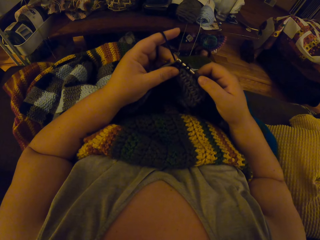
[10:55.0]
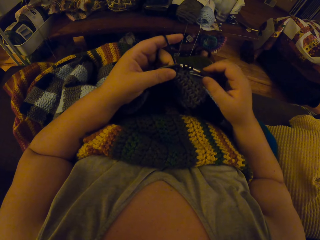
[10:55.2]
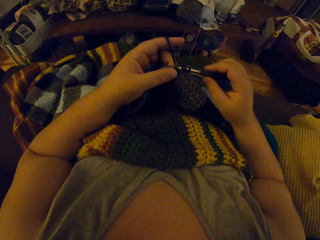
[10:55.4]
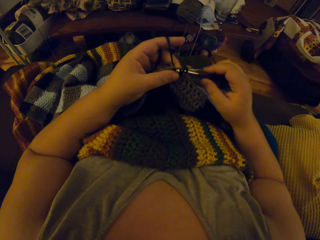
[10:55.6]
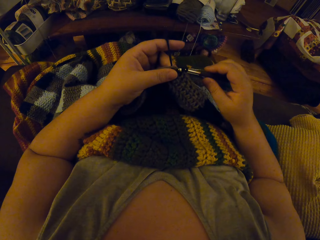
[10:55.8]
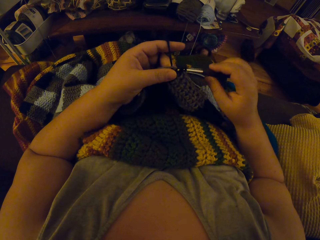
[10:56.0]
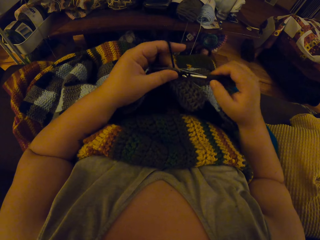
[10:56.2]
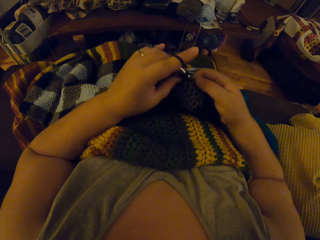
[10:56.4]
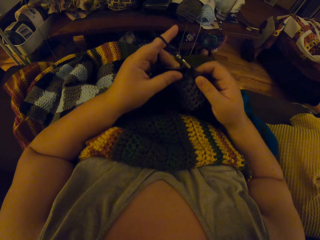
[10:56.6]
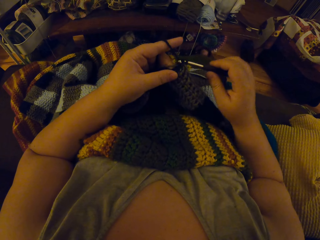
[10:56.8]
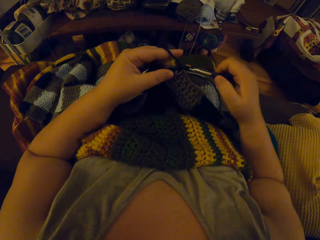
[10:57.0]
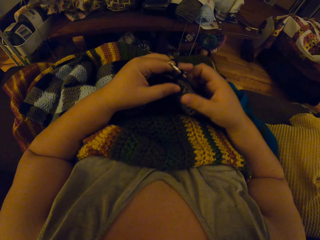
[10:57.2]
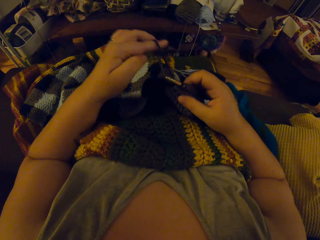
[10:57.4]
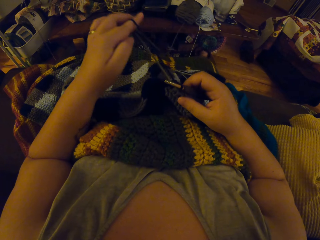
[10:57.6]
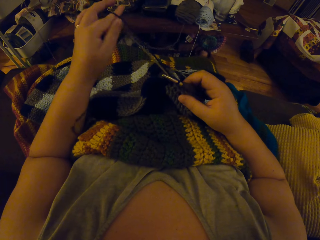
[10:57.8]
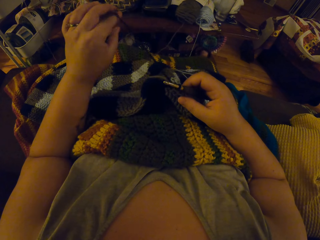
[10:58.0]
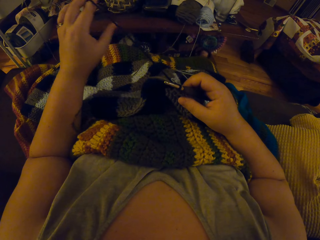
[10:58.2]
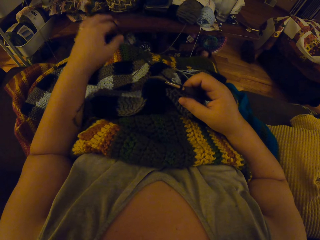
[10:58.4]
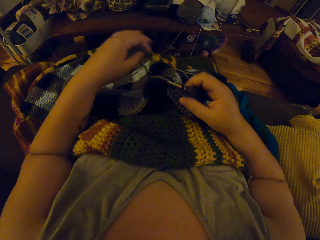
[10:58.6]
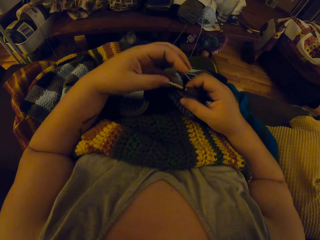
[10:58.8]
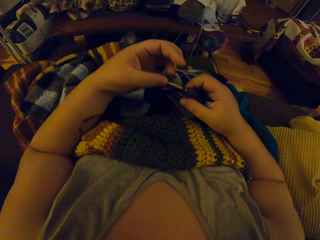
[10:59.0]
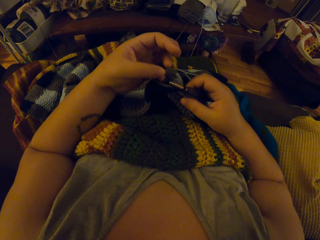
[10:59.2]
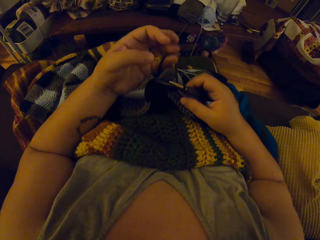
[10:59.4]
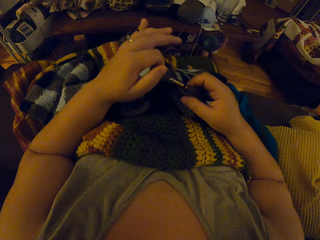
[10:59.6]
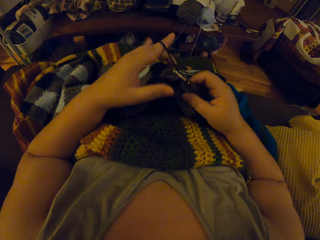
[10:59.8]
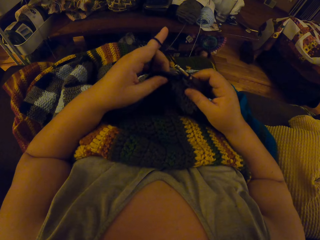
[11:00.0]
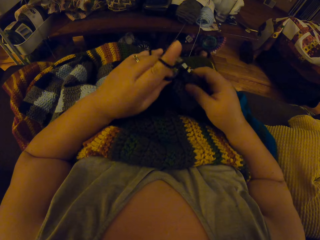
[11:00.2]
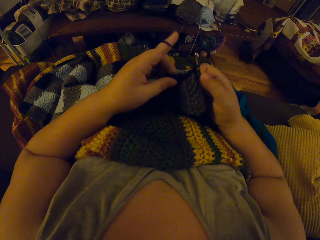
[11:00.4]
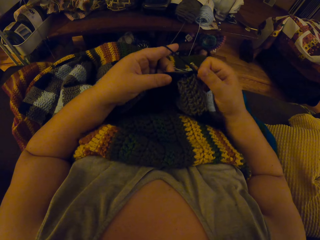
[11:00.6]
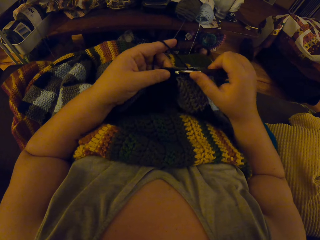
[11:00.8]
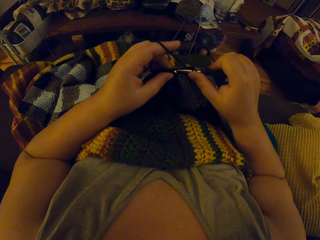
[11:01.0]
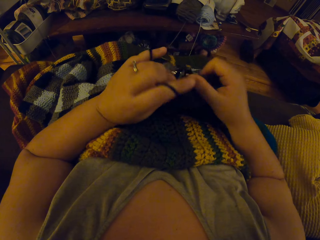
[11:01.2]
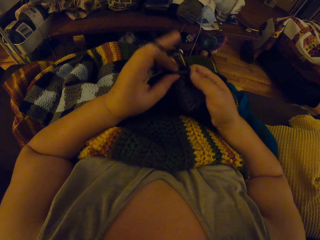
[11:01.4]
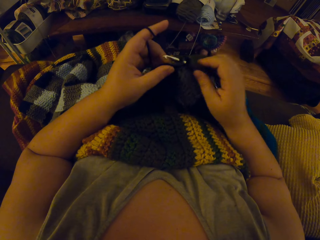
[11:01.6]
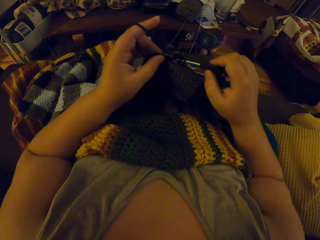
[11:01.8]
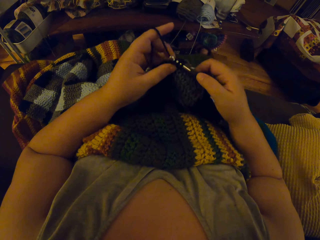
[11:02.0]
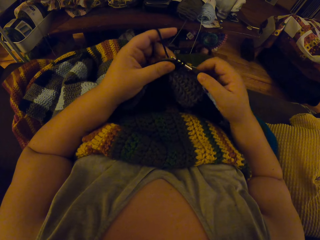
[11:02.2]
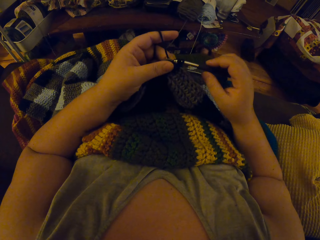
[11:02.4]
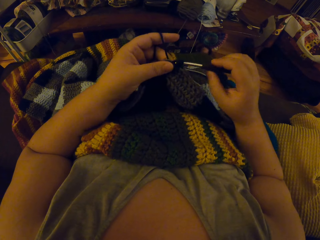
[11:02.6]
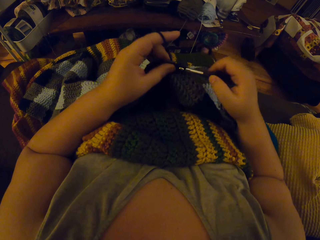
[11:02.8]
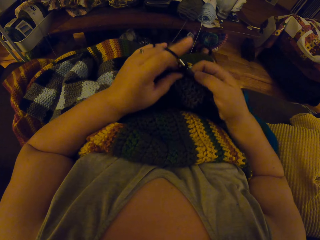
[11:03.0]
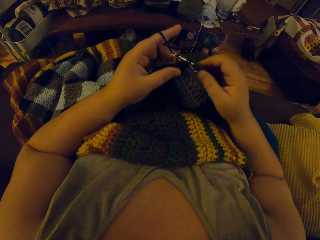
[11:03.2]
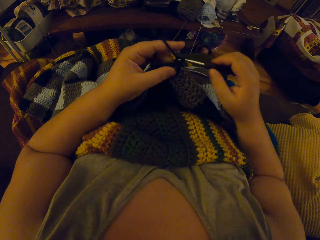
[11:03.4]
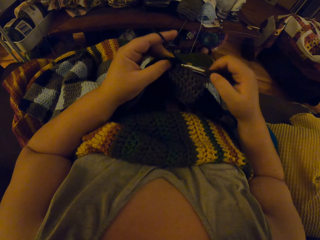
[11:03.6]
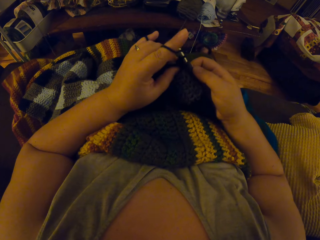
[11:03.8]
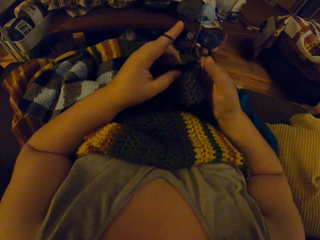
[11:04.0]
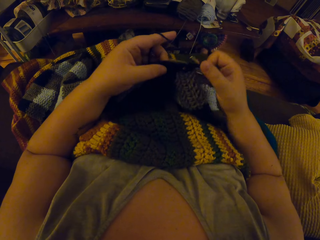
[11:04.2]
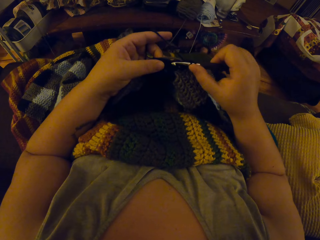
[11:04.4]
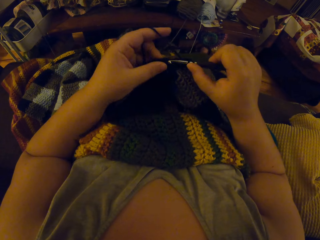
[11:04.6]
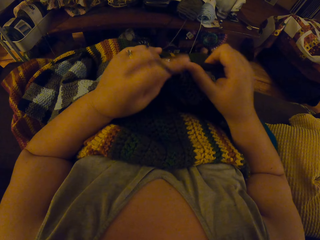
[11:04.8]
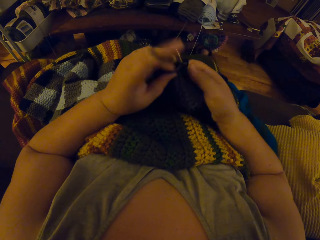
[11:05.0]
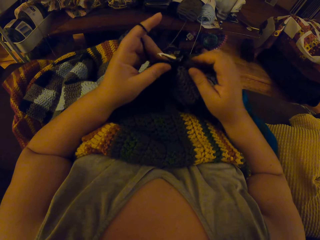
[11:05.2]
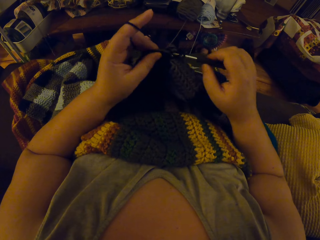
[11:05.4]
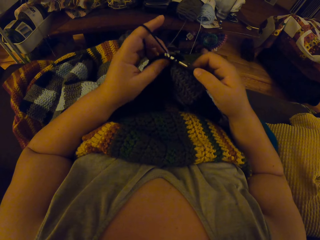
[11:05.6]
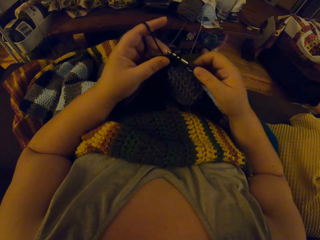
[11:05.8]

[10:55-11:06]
The camera wearer adjusts the yarn with her left hand. She pulls the thread. She knits the cloth with a crochet hook and the thread.

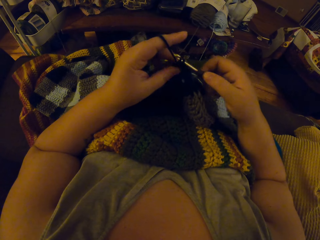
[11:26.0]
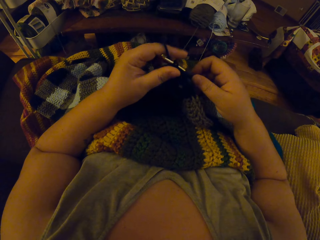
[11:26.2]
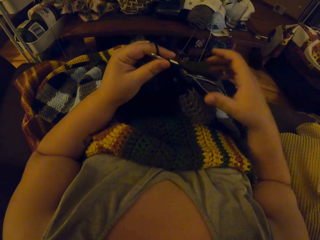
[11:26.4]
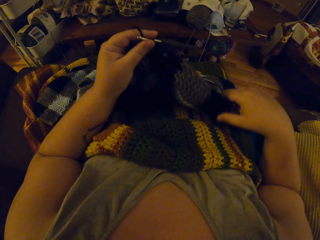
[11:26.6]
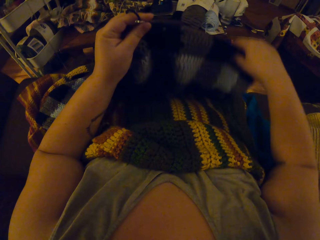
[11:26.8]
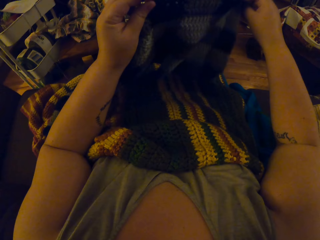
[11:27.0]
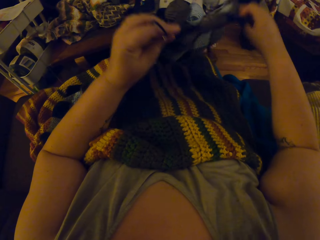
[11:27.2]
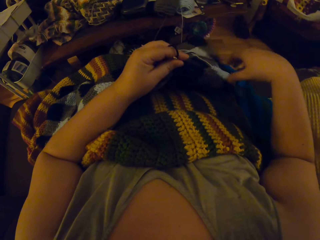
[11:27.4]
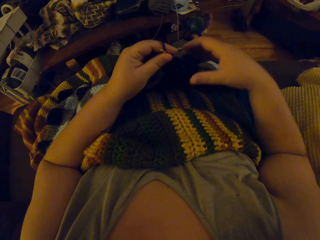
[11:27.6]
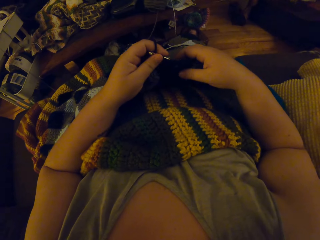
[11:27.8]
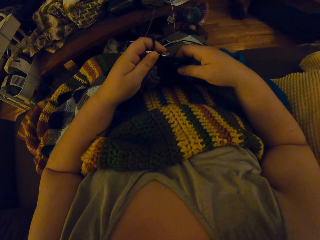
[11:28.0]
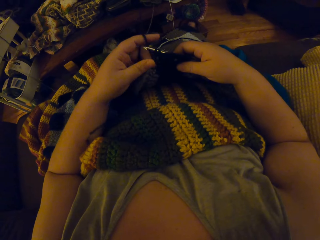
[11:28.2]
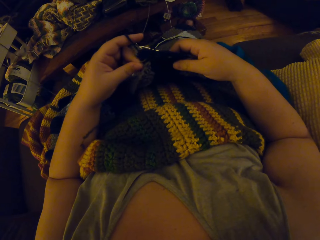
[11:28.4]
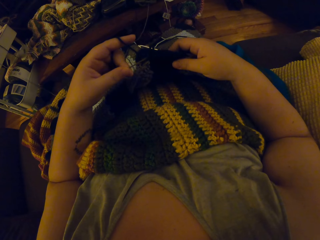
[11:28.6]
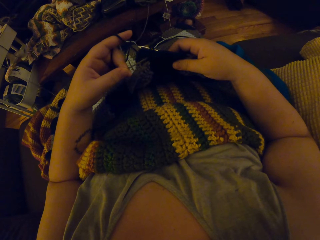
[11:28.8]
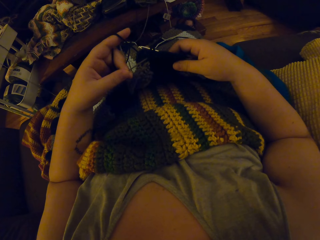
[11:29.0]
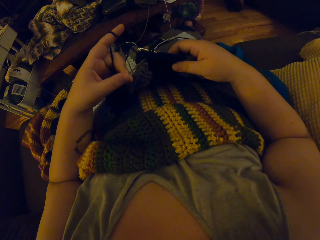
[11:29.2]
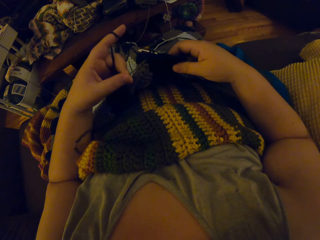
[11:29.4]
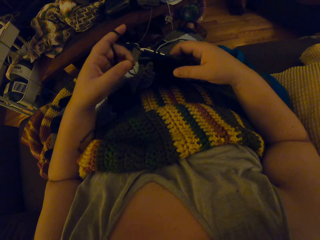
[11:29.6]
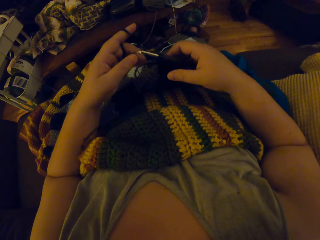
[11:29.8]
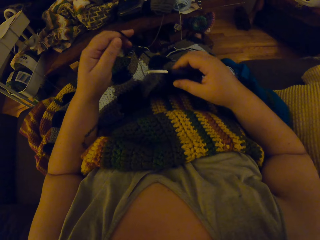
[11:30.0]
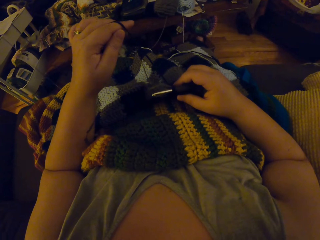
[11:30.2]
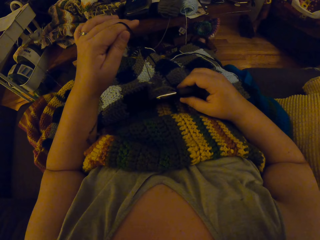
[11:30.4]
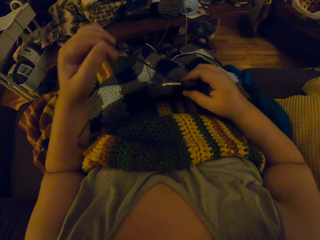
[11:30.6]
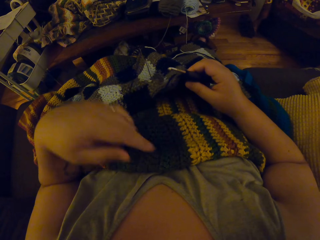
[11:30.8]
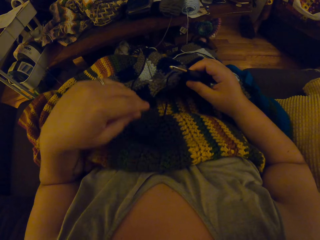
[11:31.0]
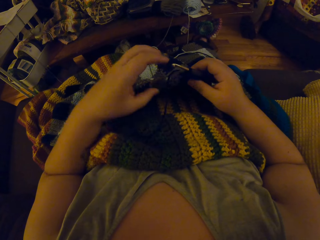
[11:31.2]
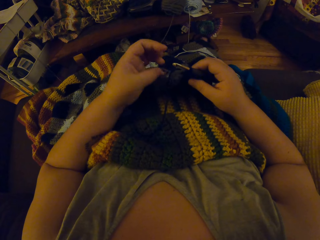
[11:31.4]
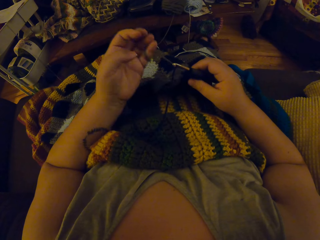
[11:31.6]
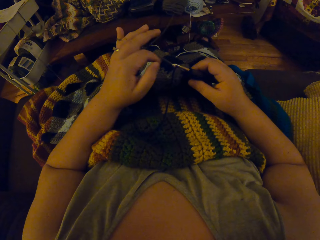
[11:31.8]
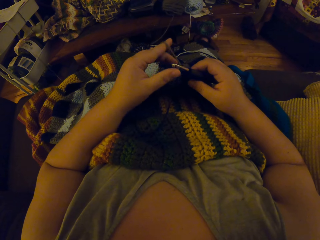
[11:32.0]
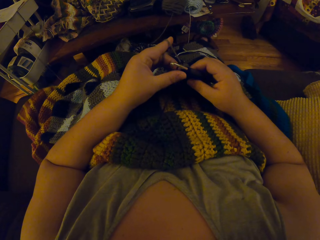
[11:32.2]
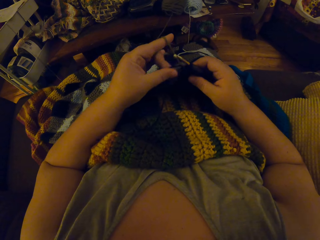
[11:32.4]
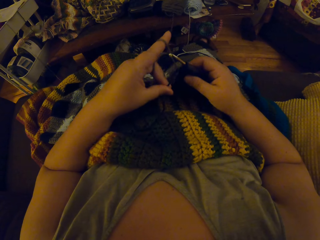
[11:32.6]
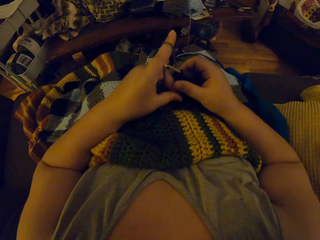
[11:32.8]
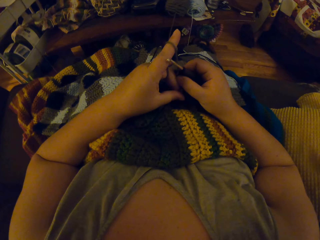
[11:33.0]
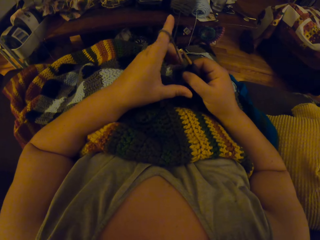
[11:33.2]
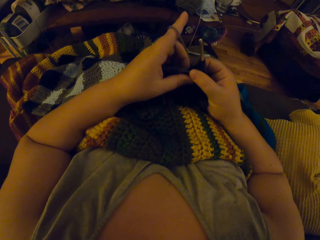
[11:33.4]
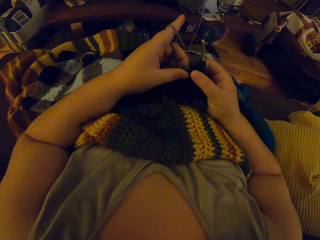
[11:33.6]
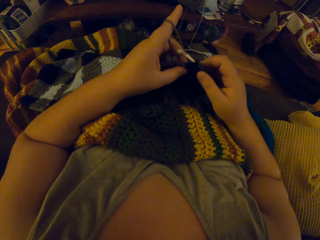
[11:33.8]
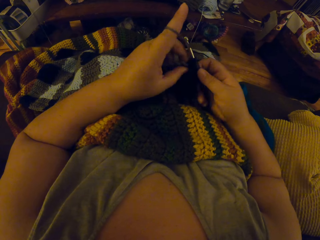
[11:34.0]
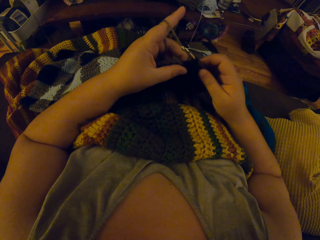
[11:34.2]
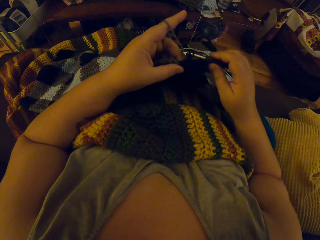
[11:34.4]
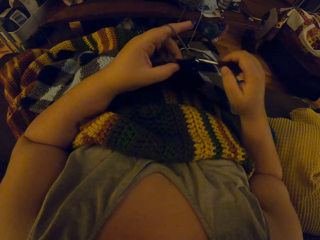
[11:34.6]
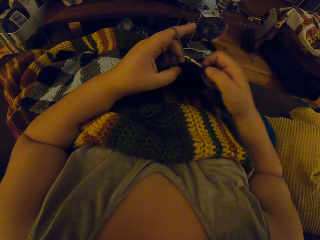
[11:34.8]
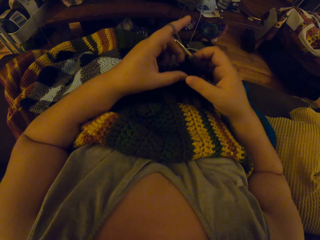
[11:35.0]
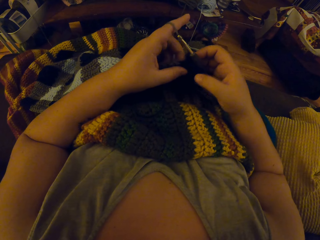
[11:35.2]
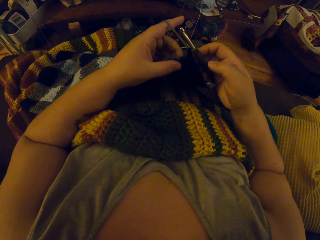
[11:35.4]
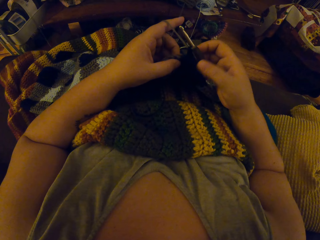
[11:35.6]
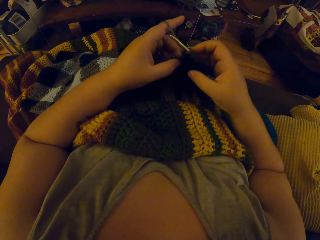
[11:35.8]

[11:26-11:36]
The camera wearer adjusts the crocheted fabric with her right hand. She pushes the cloth aside. She adjusts the yarn with her left hand. She aligns the threads. She knits the cloth with a crochet hook and the thread.
